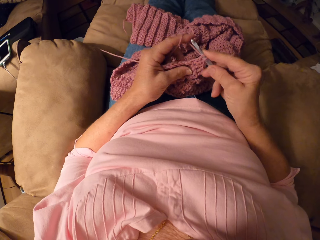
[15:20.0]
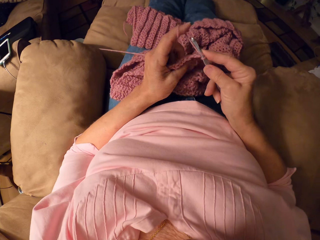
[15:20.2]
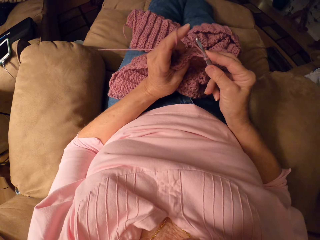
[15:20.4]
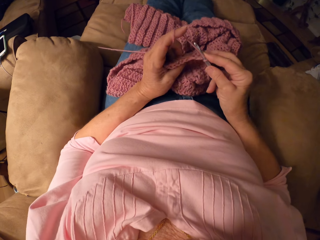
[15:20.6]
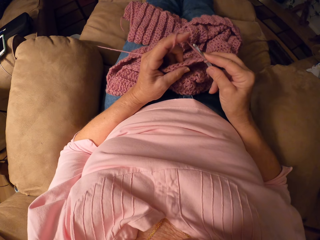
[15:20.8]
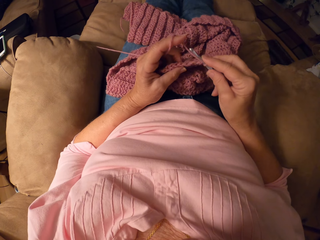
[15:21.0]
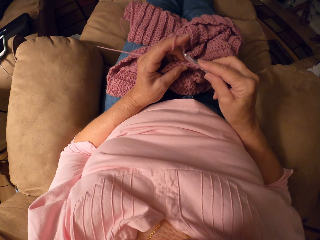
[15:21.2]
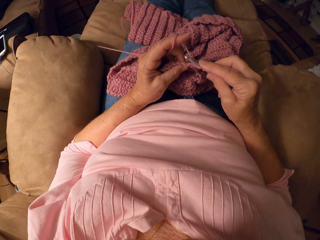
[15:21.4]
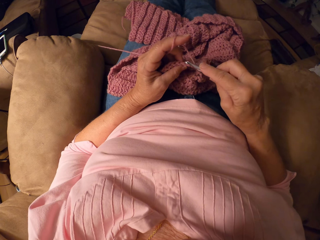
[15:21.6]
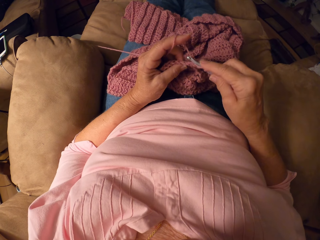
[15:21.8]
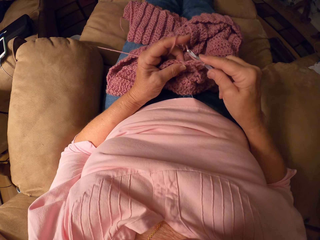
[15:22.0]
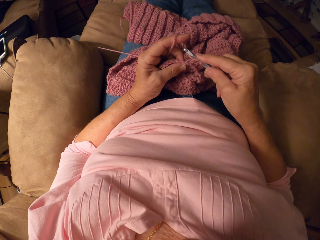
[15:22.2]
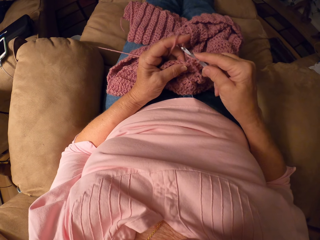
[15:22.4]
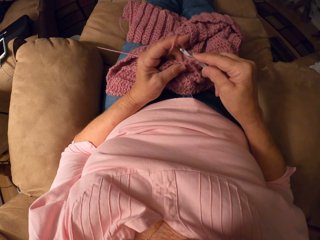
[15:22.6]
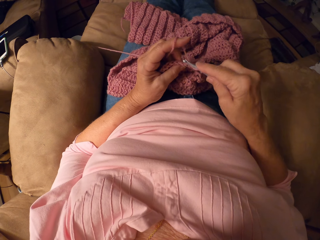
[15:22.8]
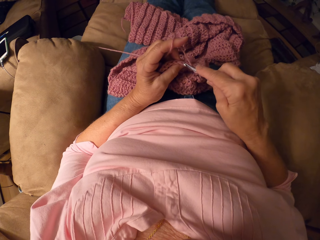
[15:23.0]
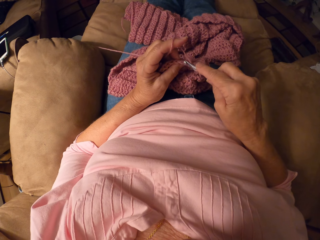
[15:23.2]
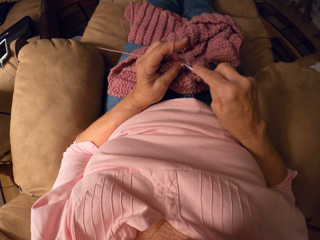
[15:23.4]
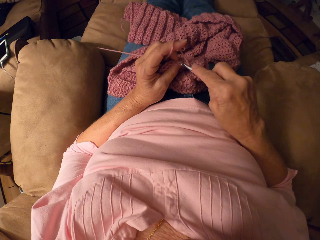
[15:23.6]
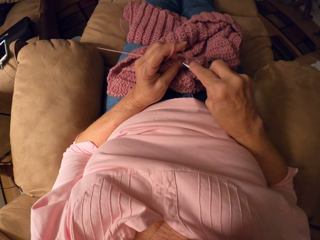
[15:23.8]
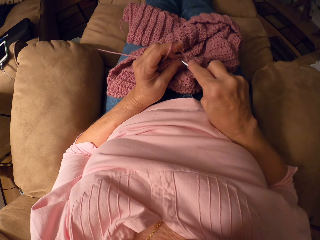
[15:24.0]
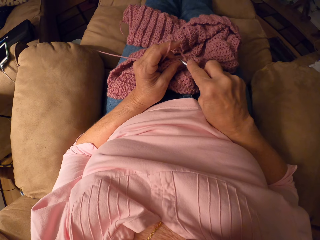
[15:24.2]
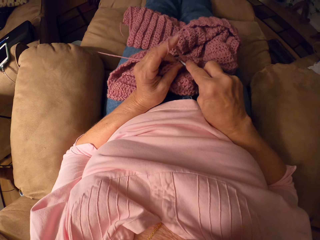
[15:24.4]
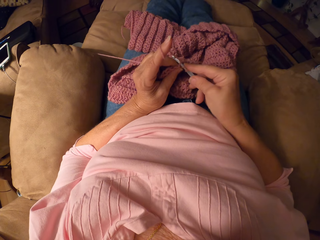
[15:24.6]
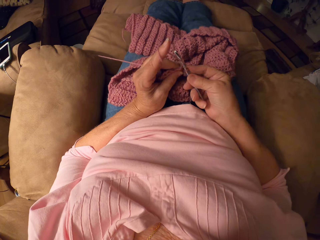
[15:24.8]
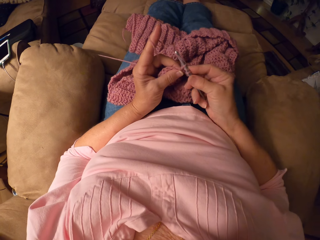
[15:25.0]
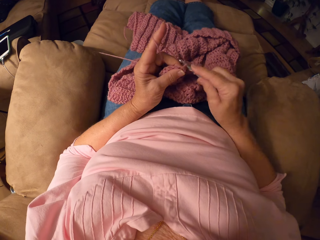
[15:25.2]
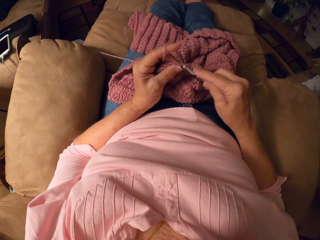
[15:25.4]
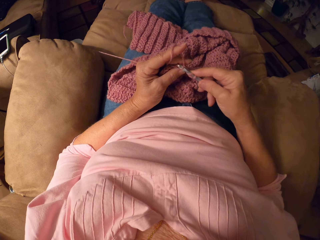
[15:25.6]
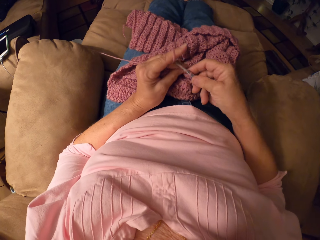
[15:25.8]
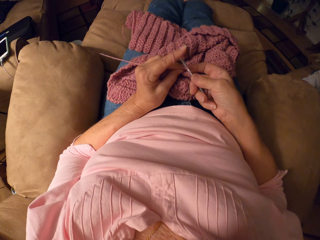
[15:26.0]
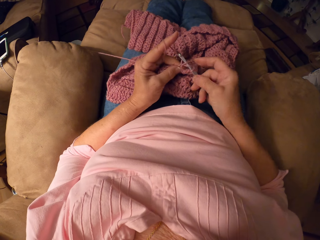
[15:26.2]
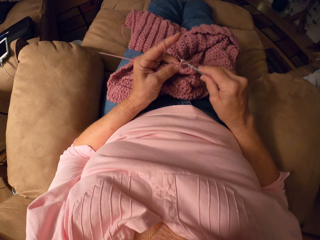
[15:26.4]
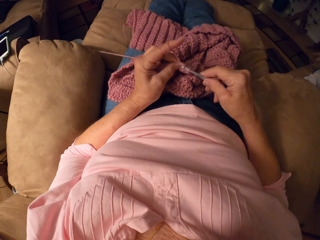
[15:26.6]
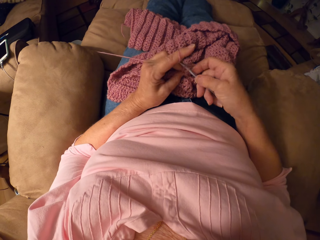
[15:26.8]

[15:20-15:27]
The camera wearer adjusts the yarn.

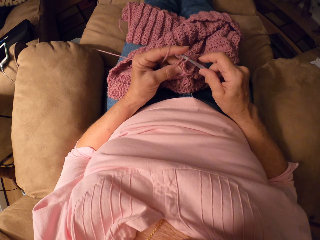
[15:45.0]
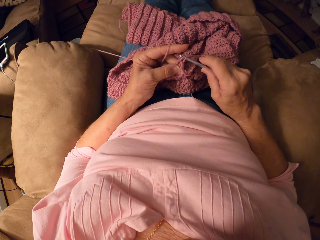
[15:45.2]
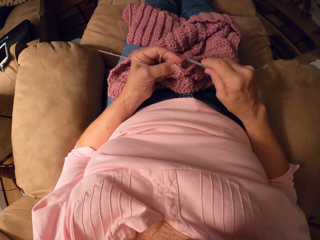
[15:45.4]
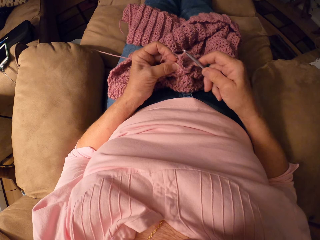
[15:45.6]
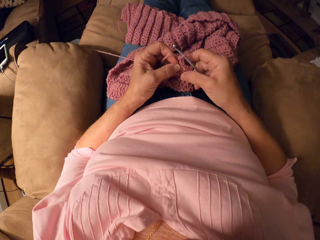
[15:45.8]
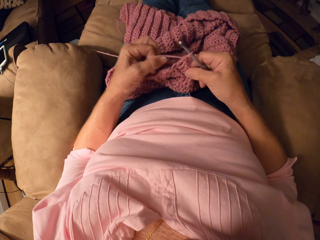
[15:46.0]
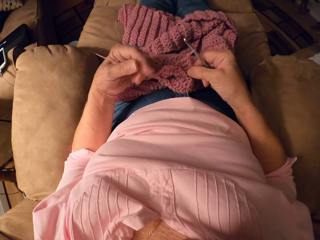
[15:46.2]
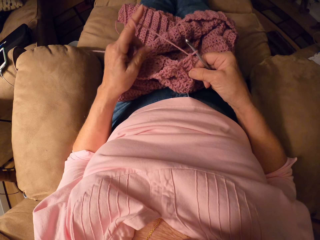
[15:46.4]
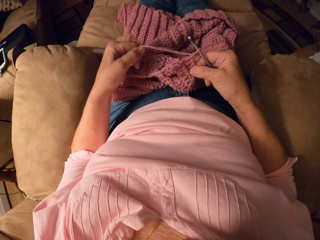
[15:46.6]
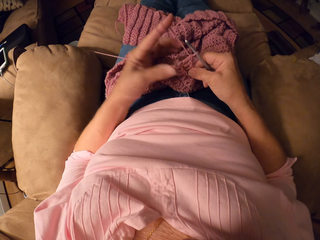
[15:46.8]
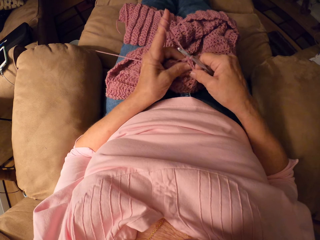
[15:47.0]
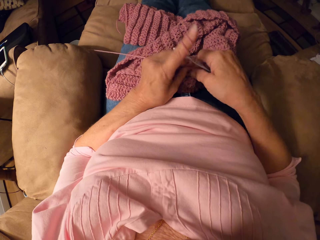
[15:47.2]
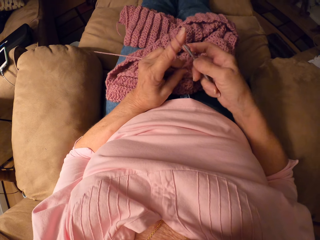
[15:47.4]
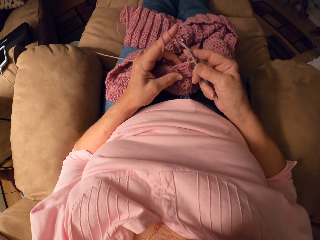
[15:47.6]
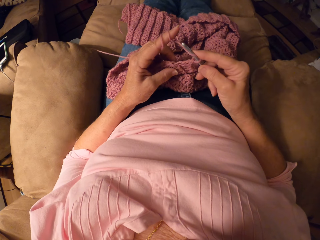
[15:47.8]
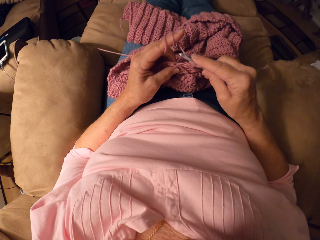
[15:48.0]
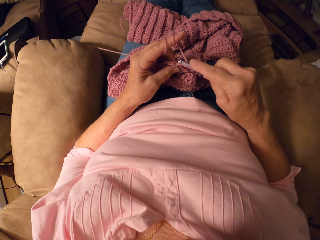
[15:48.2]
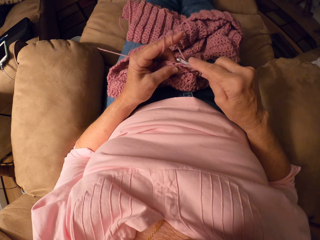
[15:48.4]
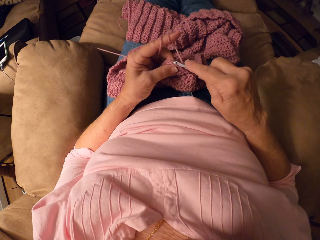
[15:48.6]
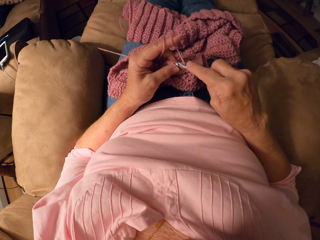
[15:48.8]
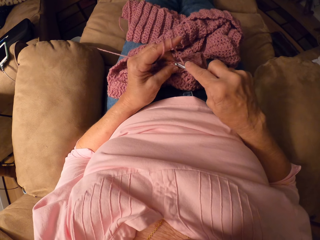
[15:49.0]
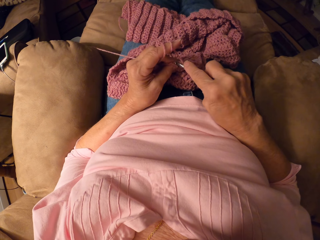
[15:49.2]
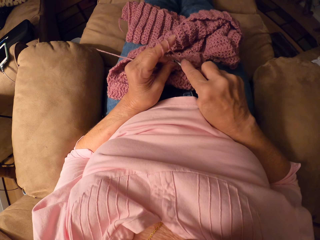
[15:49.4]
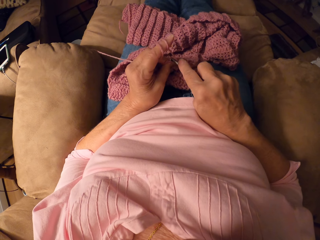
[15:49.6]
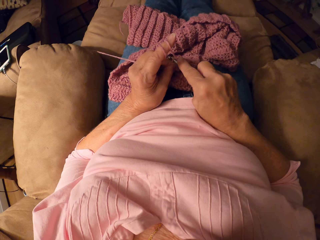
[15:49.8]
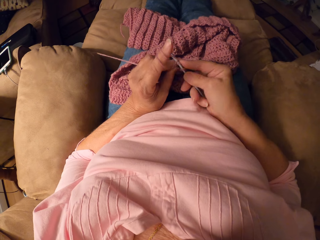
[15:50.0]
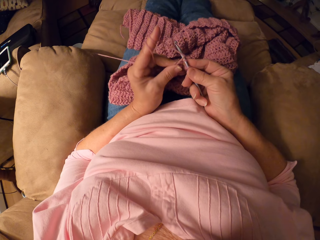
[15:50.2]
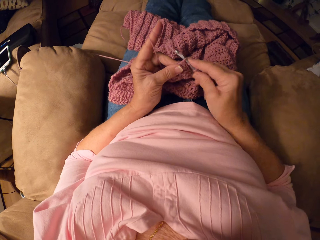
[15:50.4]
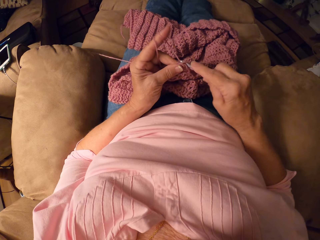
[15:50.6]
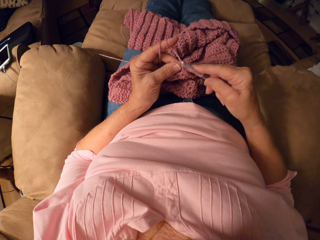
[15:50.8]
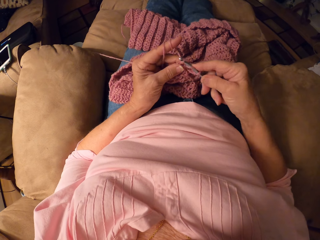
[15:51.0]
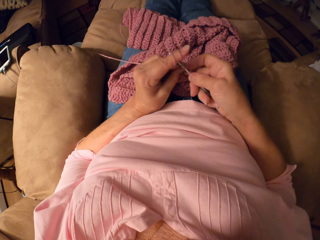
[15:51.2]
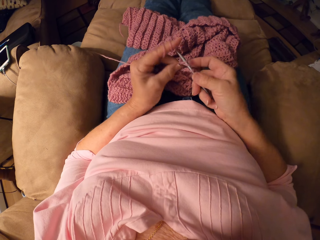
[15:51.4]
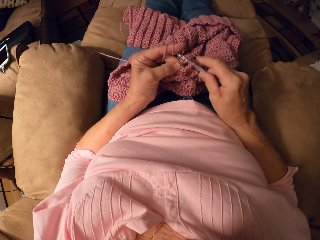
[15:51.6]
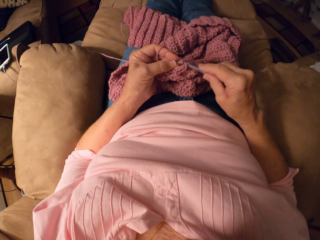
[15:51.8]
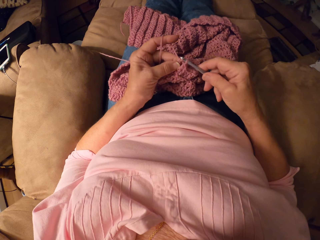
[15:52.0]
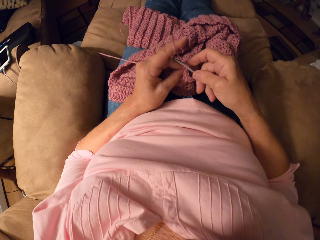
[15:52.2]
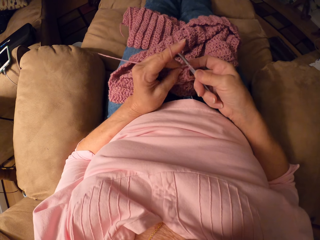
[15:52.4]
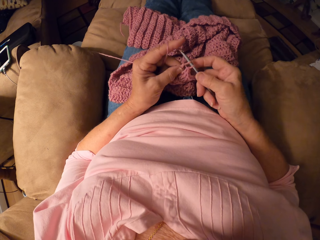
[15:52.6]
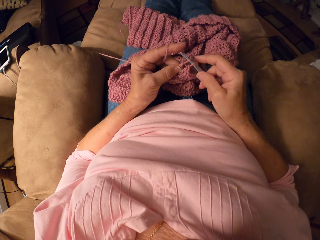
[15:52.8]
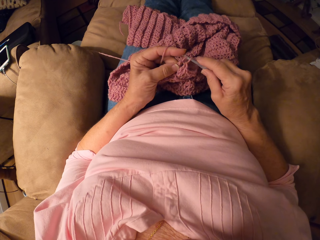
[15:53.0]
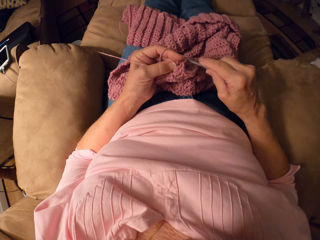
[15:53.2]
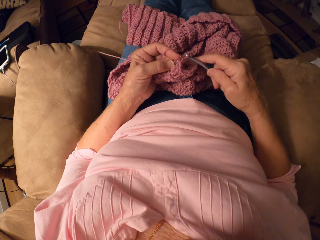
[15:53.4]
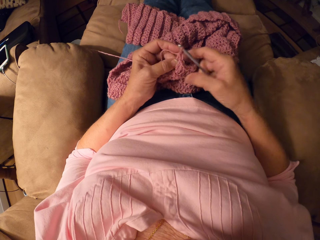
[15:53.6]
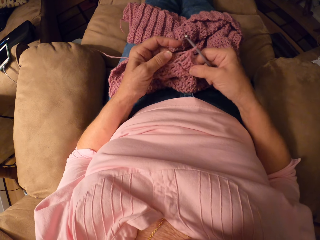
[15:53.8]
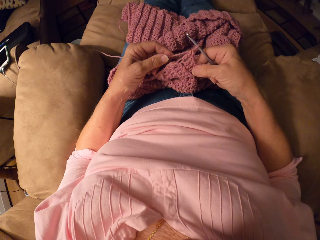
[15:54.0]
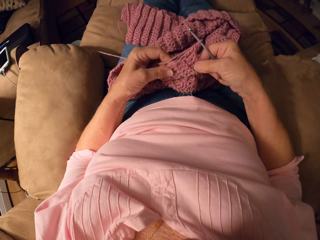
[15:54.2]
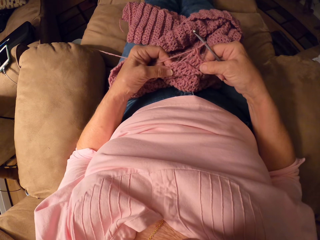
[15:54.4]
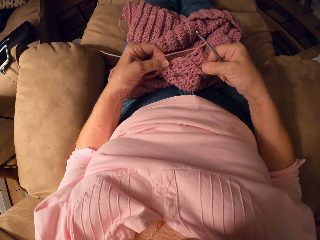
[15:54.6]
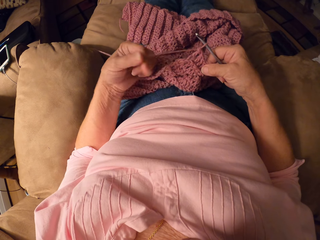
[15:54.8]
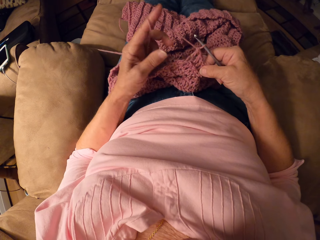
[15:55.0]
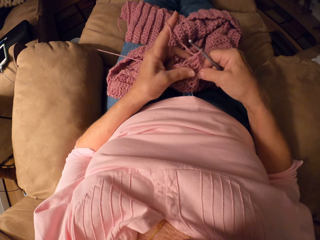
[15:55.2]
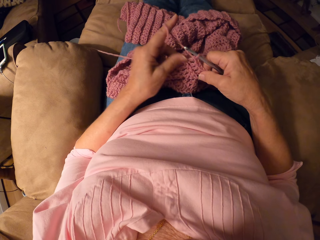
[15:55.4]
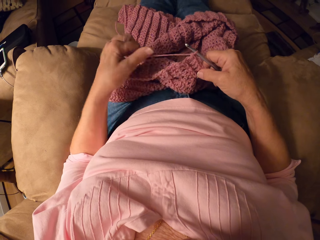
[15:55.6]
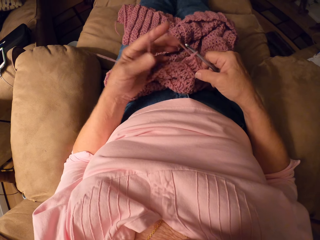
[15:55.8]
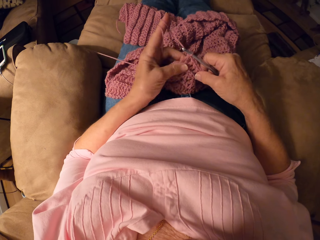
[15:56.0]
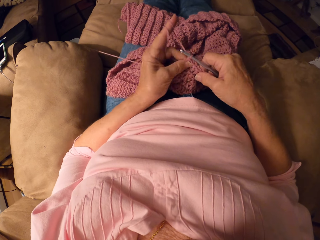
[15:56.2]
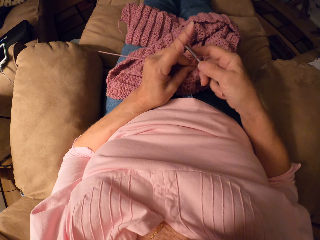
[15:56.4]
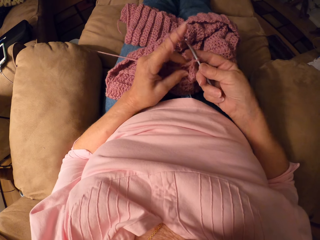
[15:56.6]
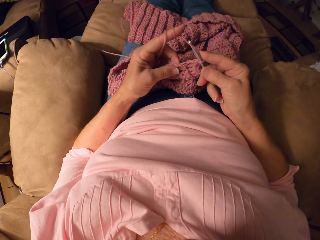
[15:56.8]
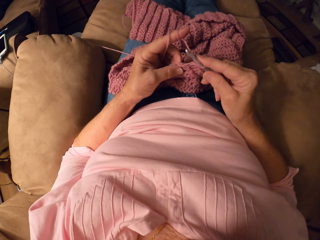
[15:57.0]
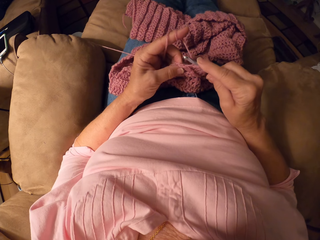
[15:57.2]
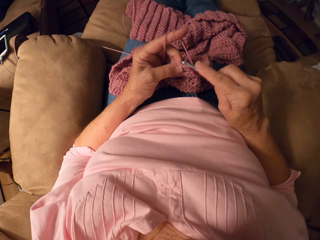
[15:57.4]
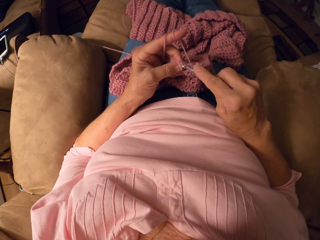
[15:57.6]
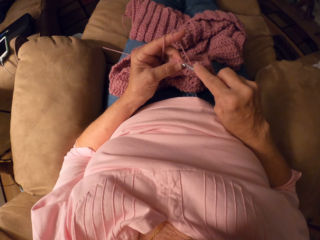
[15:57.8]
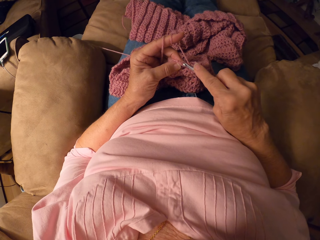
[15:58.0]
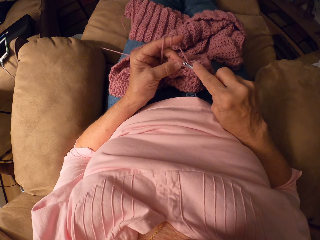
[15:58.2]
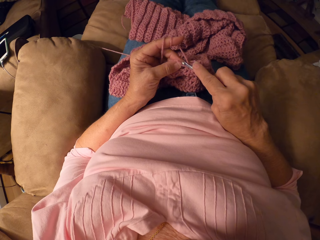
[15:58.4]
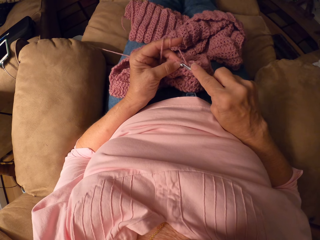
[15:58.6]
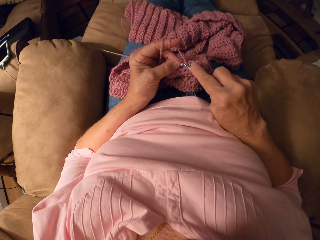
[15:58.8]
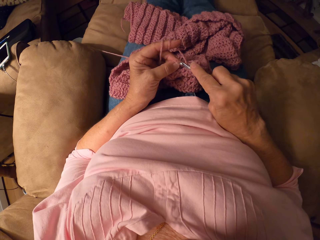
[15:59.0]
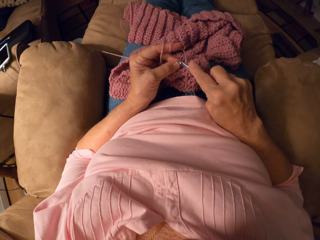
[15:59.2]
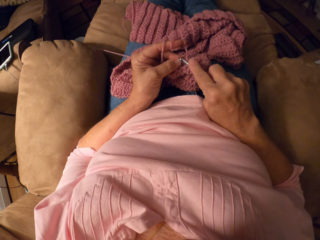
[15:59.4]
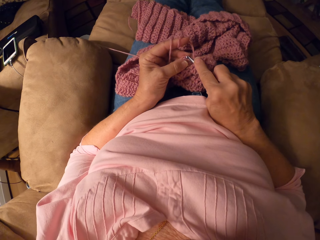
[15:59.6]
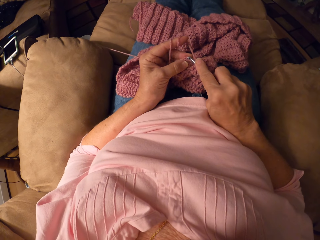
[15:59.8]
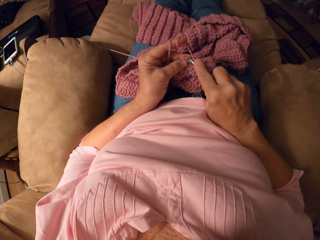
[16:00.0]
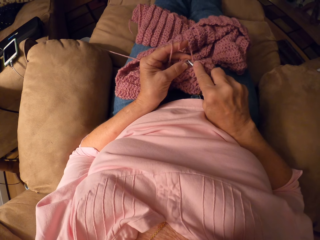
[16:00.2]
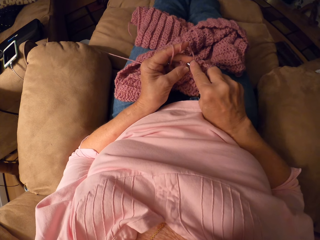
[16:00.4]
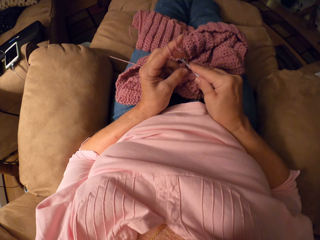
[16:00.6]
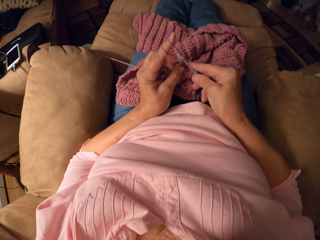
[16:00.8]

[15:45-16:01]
The camera wearer holds a woolen garment. She rolls the yarn on her left hand, round her finger. She knits. She crochets the yarn with the crochet hook. She holds the woolen garment. She rolls the yarn on her left hand, round her finger. She knits.
